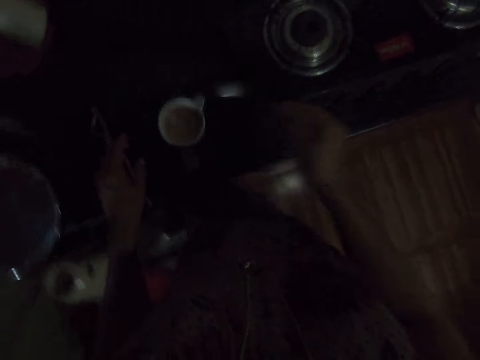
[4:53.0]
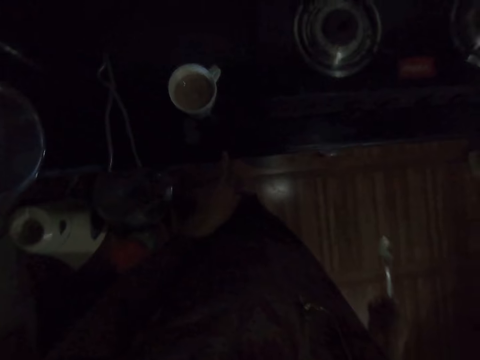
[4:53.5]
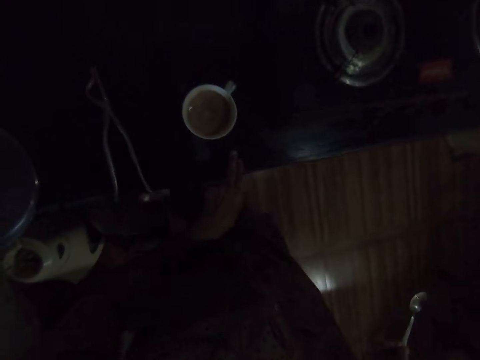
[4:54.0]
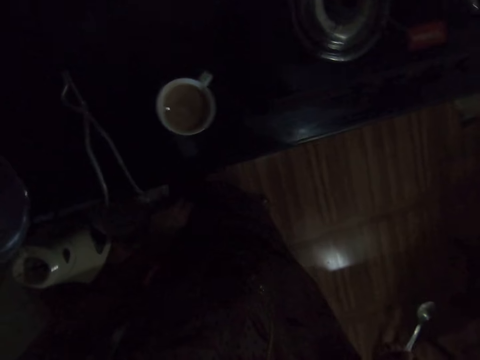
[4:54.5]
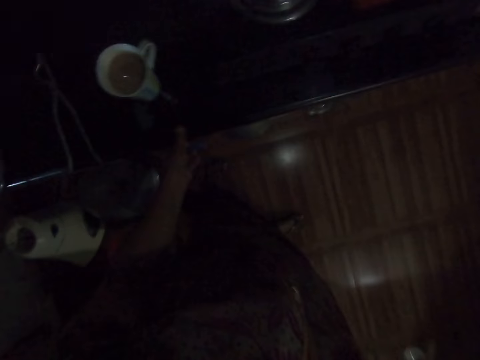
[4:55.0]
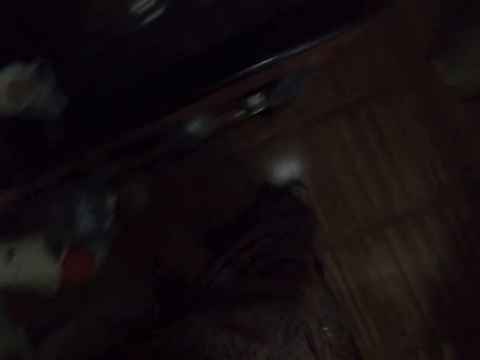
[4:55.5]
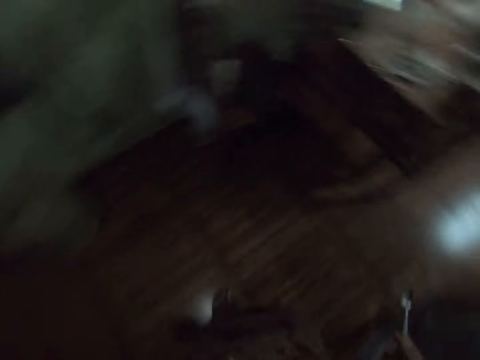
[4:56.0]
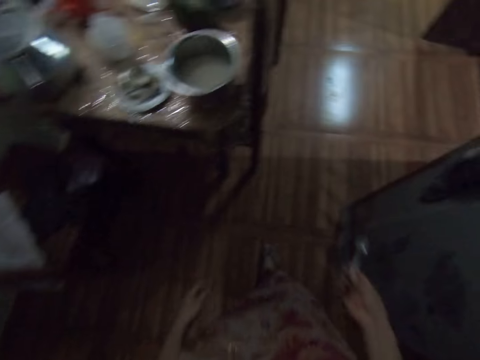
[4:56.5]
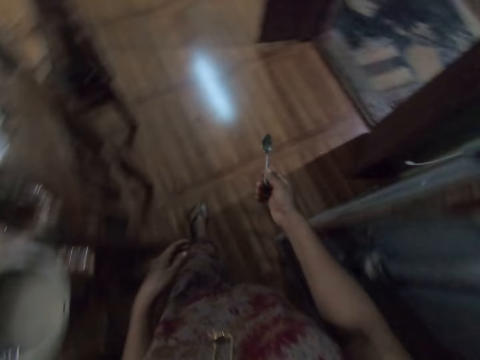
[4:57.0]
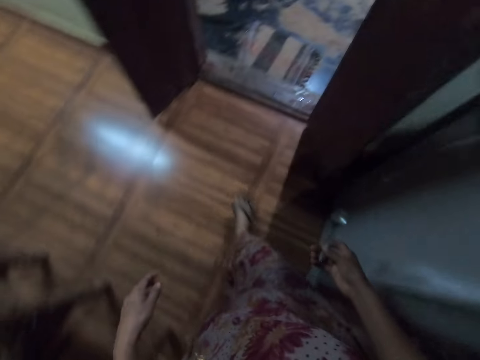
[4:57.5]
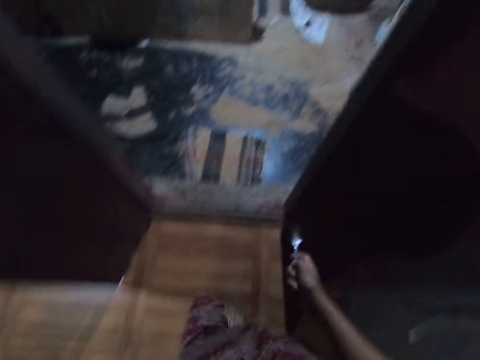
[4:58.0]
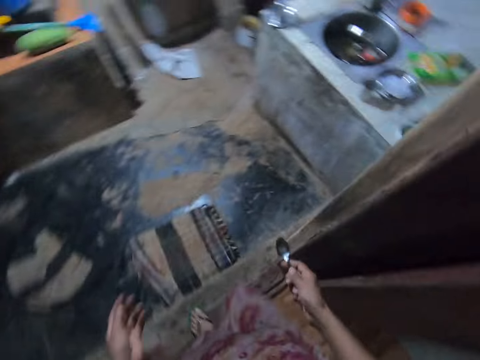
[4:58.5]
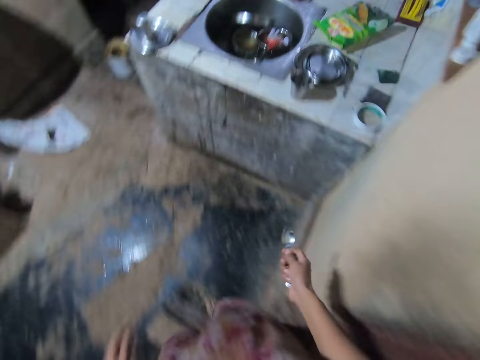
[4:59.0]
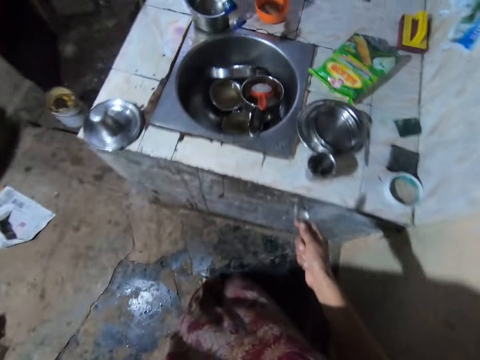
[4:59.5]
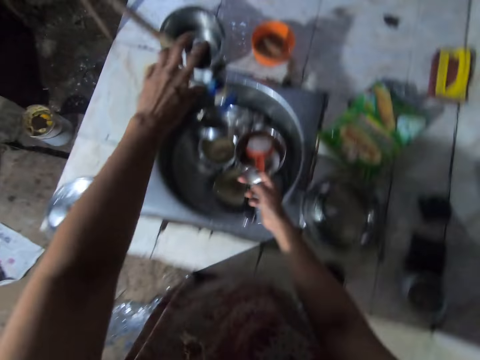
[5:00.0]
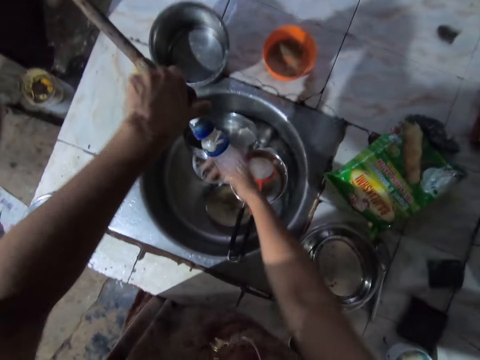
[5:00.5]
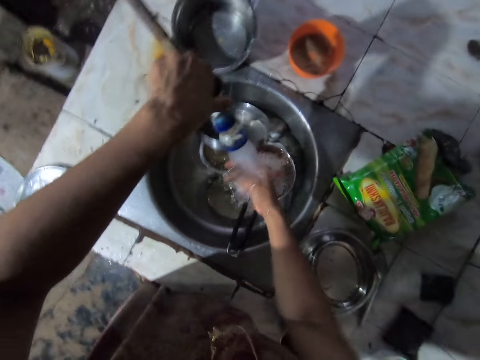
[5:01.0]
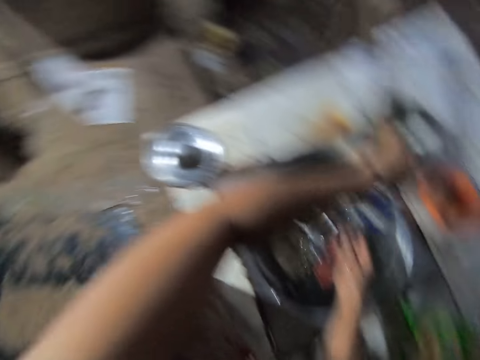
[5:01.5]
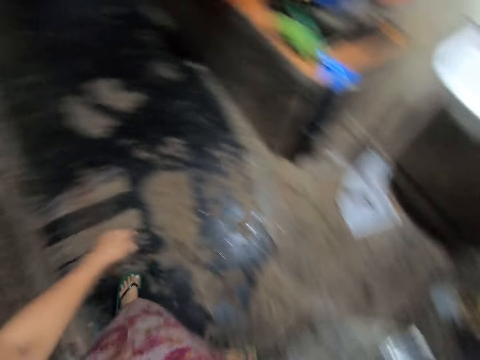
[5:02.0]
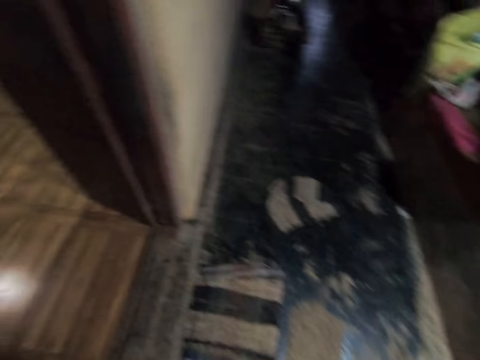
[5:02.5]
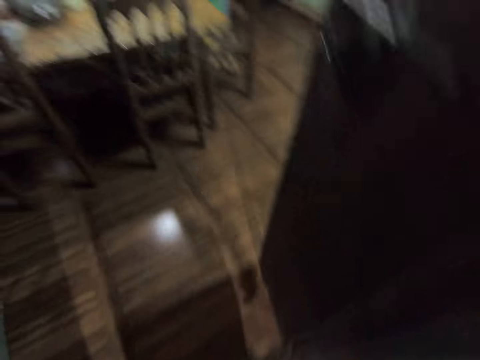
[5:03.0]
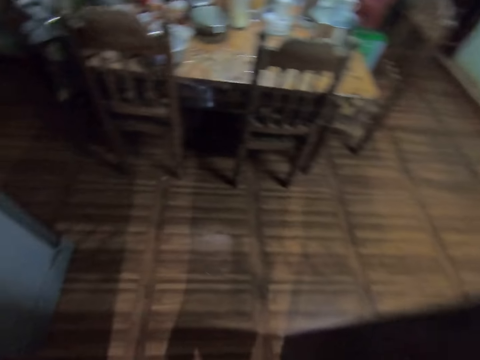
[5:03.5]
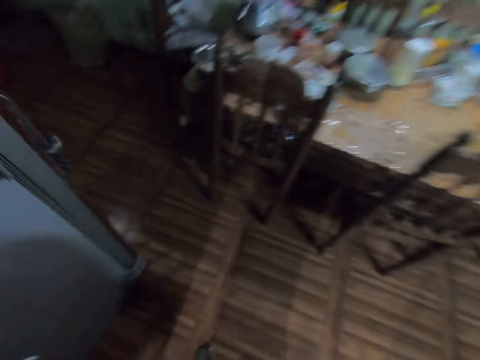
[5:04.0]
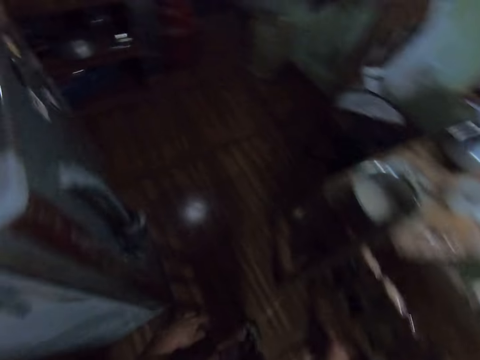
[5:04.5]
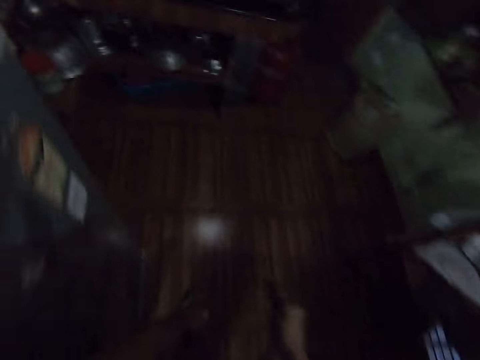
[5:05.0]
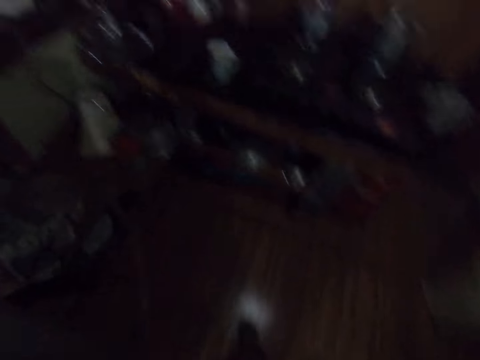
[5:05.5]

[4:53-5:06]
The camera wearer looks around the kitchen. She walks around the kitchen. She opens a sink tap with her left hand. She rinses the spoon in her right hand under the tap. She looks around the kitchen. She closes the tap with her left hand. She walks around the kitchen.

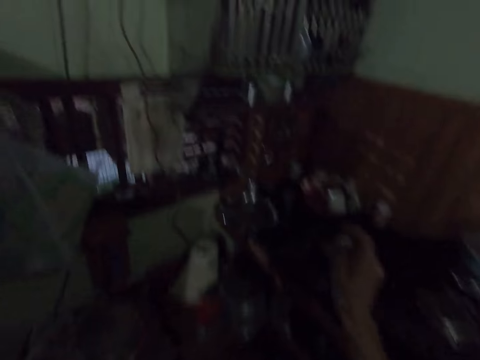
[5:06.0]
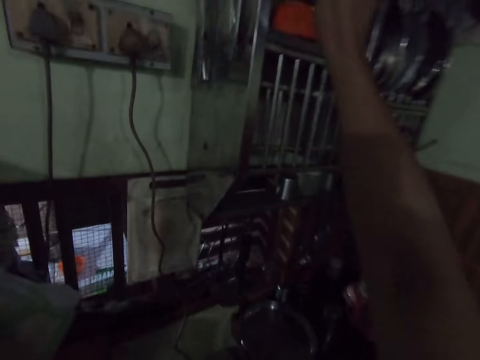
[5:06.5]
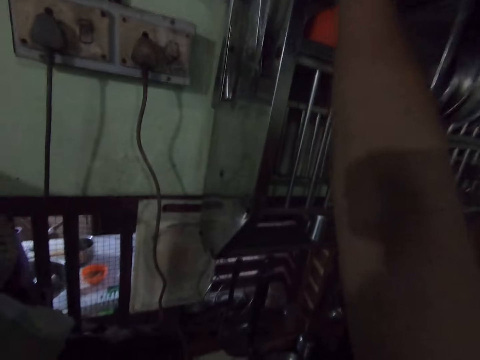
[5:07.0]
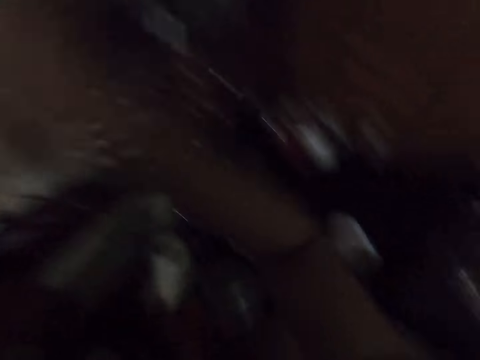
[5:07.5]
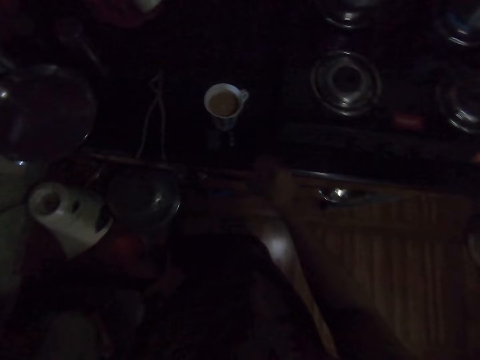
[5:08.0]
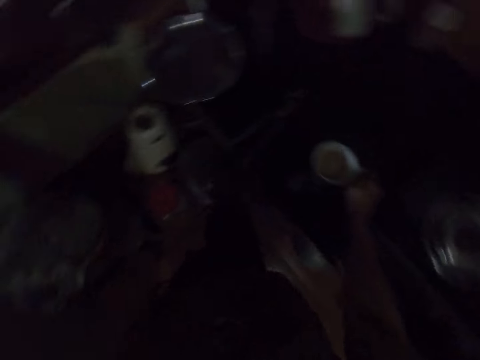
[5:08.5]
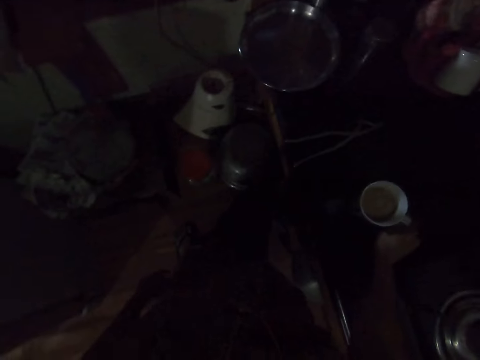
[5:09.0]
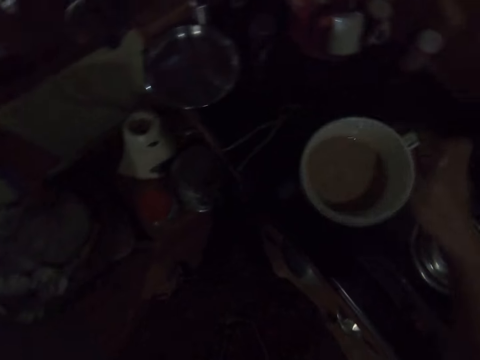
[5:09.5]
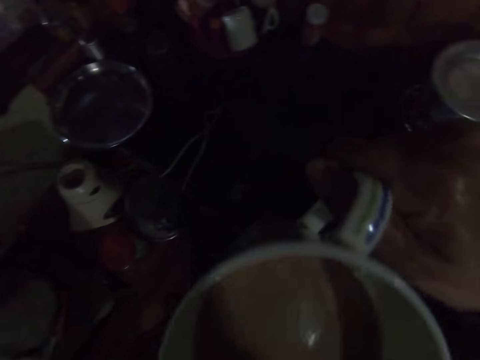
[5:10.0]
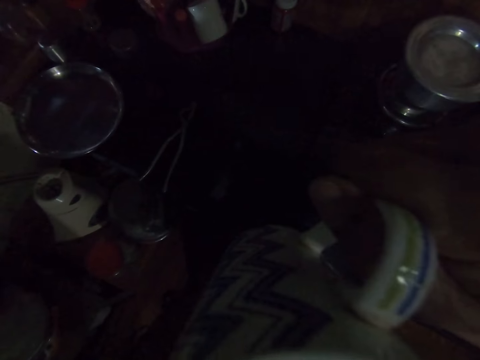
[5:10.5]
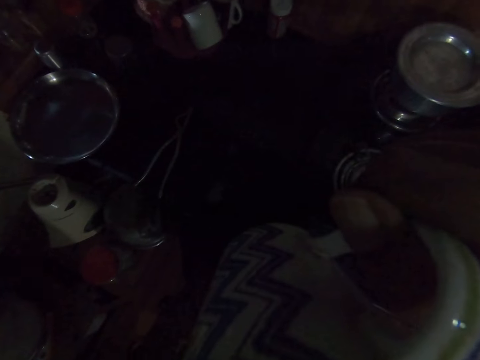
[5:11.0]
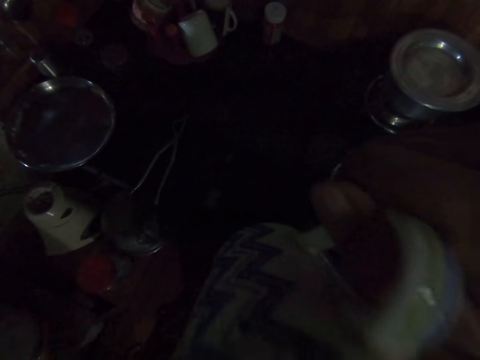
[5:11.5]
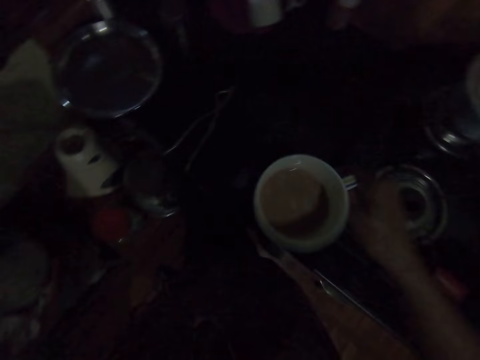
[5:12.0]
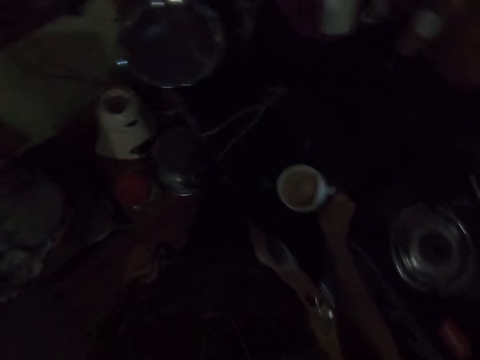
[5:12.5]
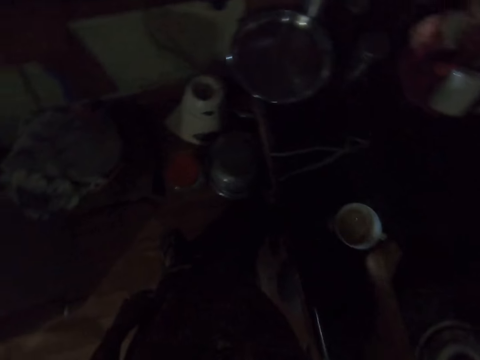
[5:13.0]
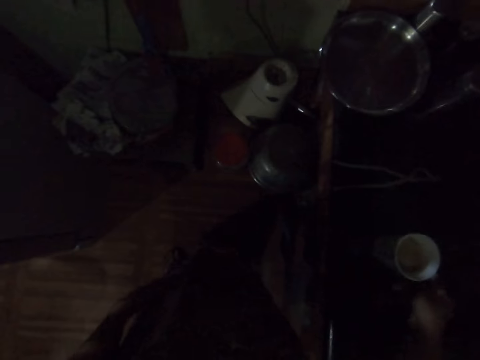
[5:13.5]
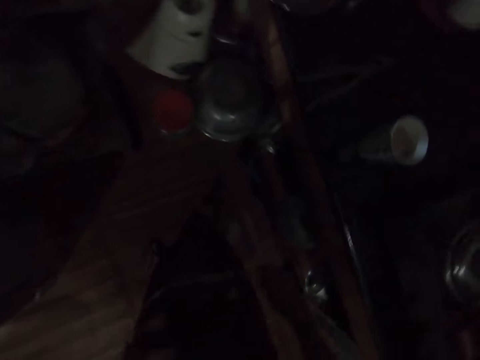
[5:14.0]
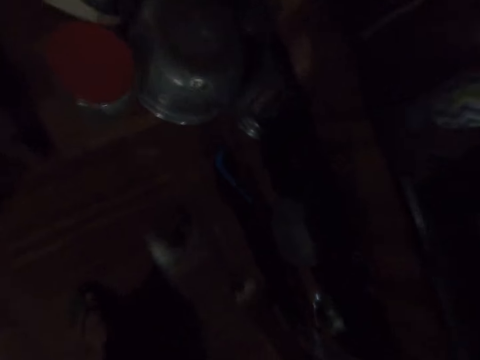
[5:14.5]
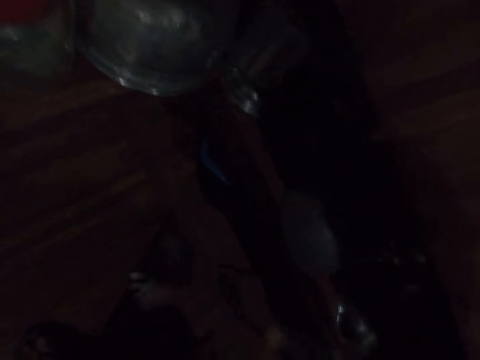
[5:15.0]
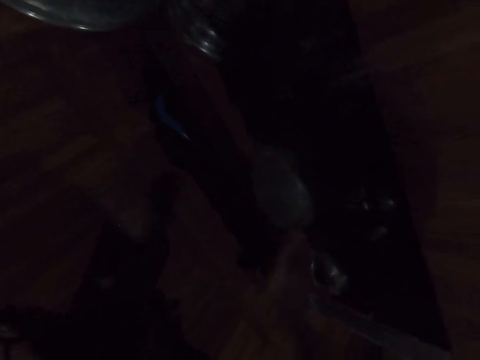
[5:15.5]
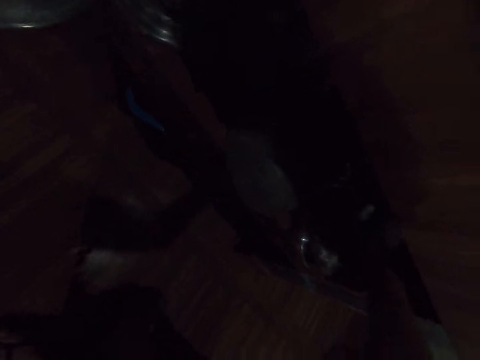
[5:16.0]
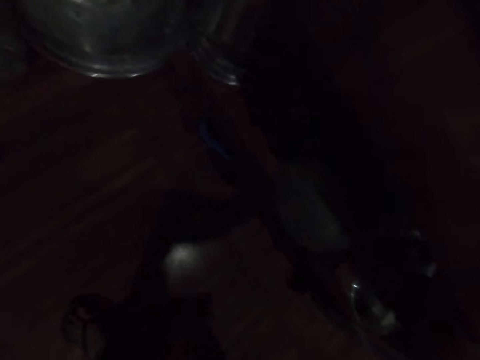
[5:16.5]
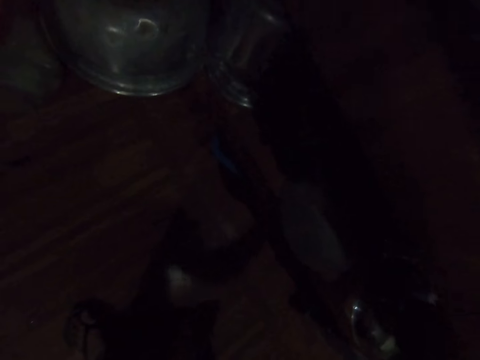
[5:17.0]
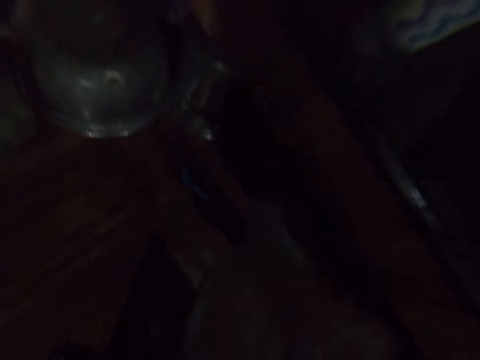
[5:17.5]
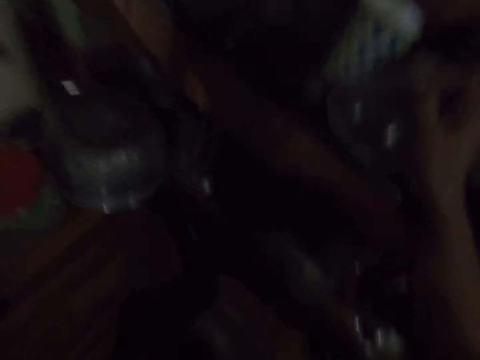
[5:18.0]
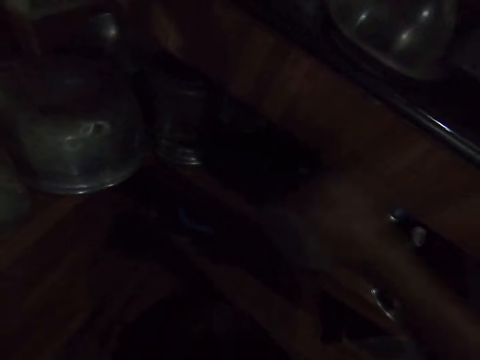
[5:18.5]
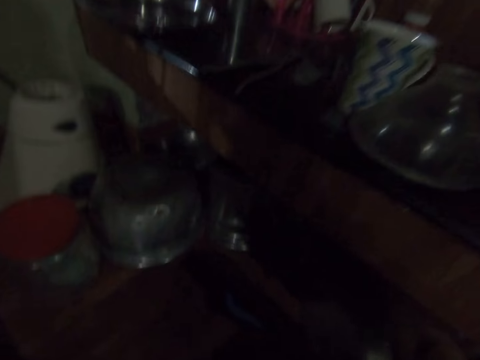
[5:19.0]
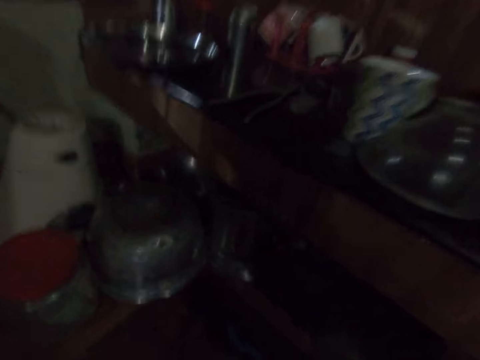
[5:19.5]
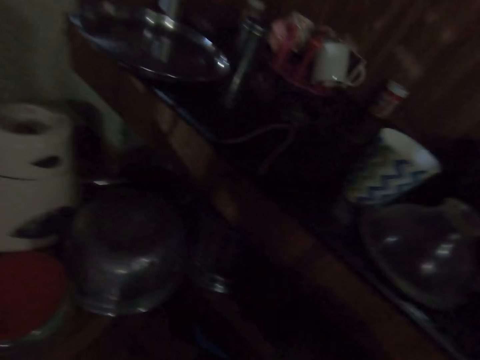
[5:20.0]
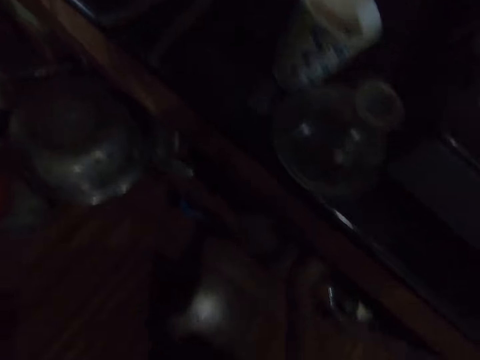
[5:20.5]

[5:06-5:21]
The camera wearer hangs the spoon on the rack on the wall with her right hand. She drinks from the cup of beverage on the cooker with her right hand. She picks up the cup of tea. She places the cup of beverage on the cooker on the cabinet with her right hand. She picks up a blender lid from a cabinet on the floor with her right hand. She places the blender lid on the cooker with her right hand. She picks up the blender cup from the cupboard.
